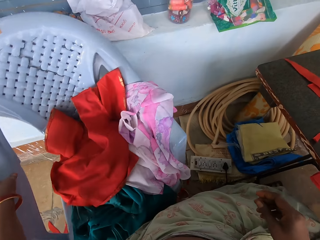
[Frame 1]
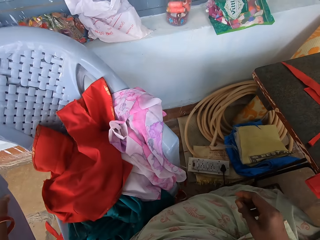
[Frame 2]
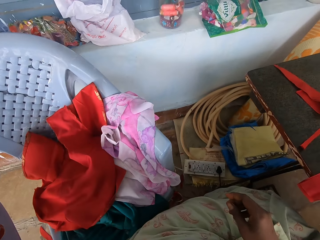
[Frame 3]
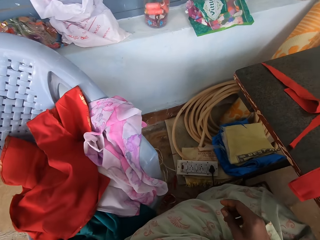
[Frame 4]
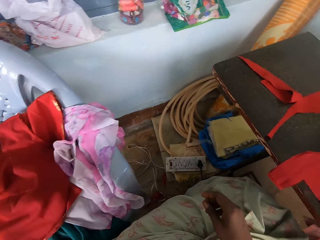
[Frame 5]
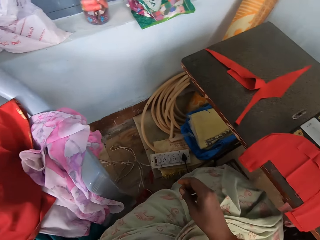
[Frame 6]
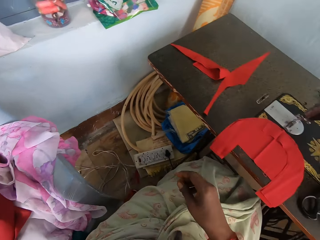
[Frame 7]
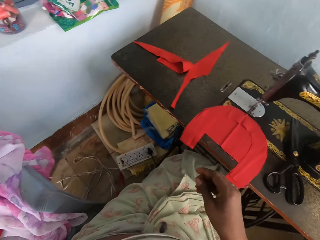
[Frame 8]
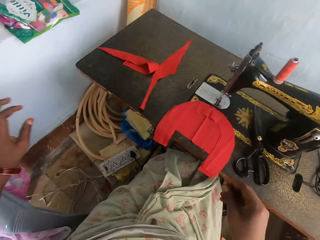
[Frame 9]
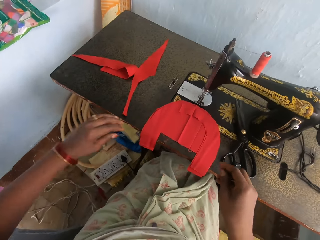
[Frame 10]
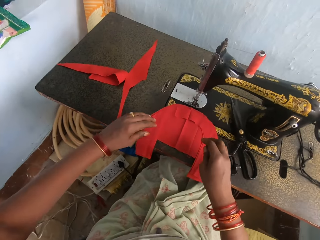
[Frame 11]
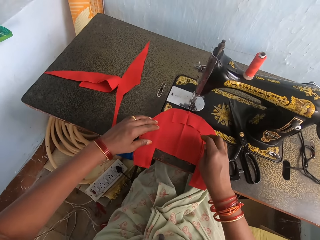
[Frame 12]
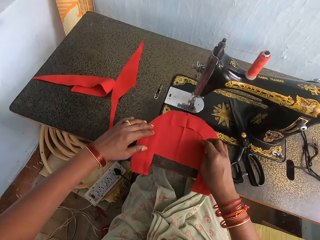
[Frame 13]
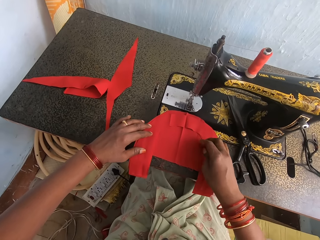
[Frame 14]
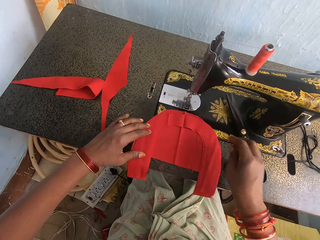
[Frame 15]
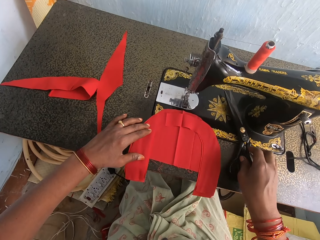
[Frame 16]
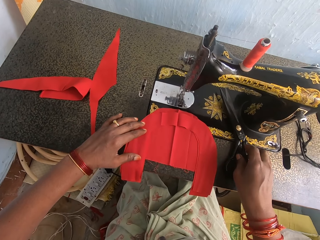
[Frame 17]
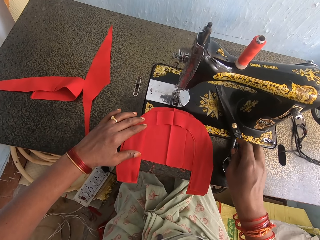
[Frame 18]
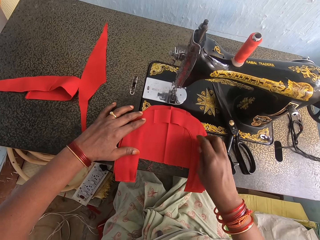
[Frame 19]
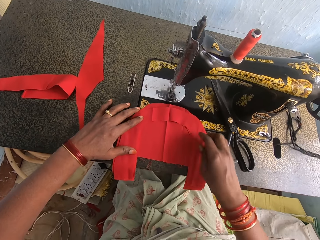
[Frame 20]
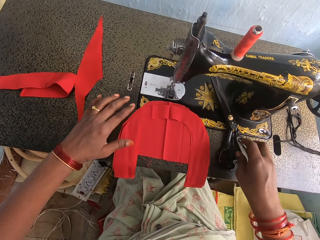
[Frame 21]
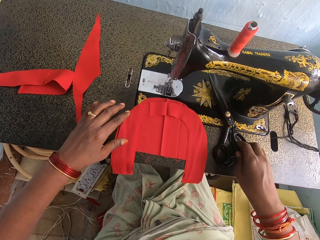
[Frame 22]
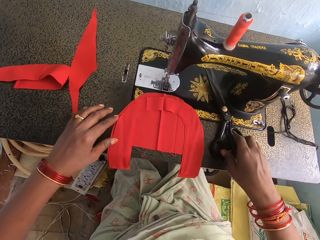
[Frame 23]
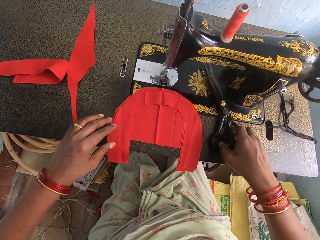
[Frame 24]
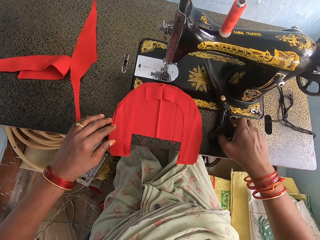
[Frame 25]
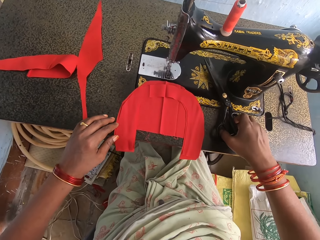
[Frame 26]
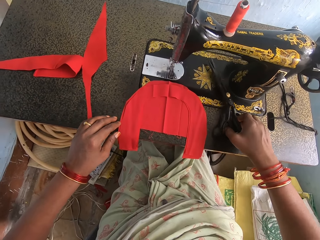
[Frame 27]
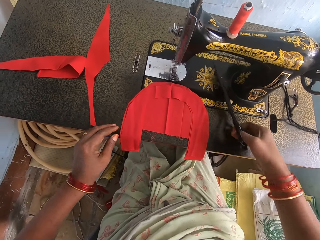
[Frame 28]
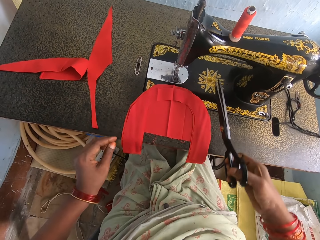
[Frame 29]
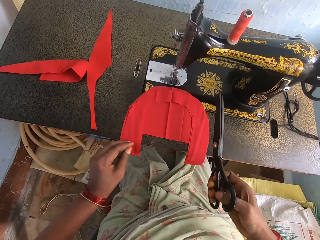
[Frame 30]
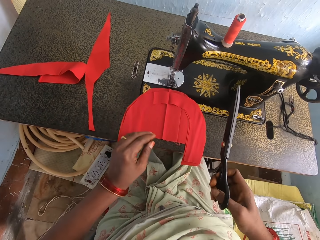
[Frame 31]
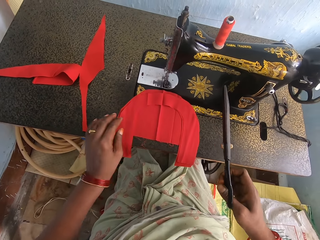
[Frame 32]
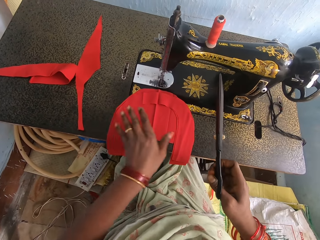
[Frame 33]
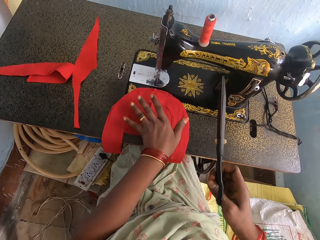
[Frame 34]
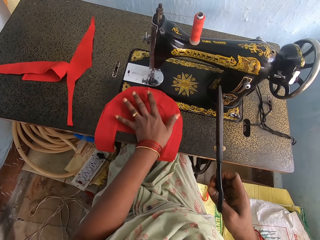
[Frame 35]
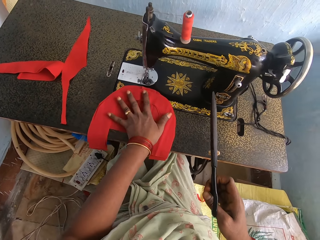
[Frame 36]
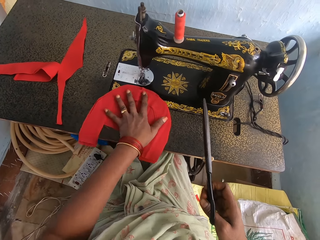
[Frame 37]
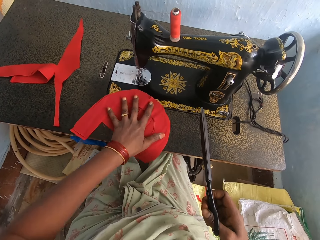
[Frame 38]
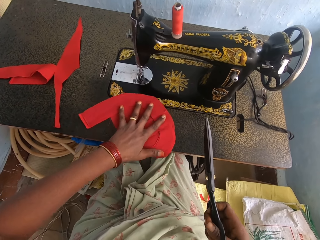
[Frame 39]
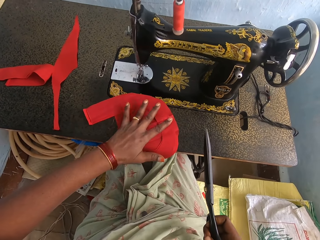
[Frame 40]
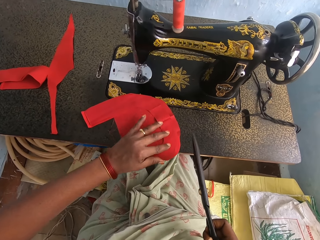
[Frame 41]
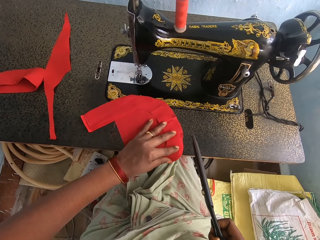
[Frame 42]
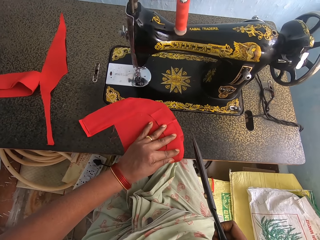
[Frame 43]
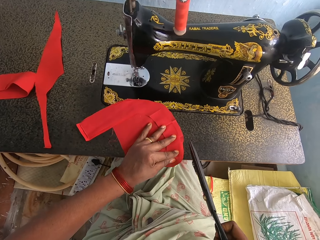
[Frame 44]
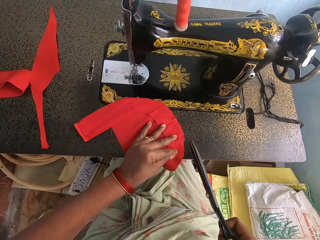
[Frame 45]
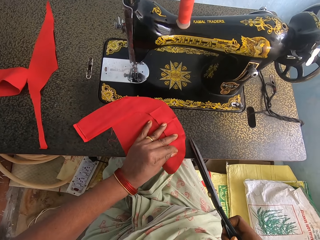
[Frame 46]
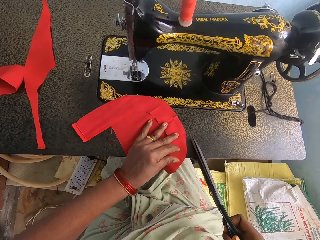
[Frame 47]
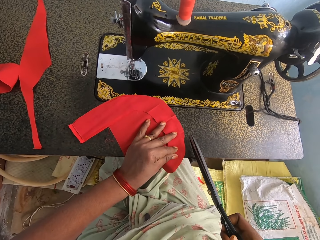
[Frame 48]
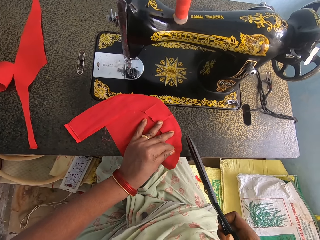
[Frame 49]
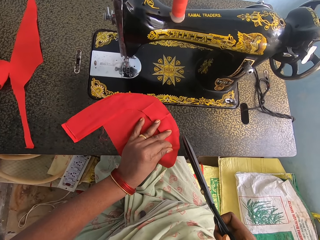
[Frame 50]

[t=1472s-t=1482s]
The camera wearer moves the chair. They adjust the piece of cloth. They pick up the scissors. They adjust the piece of cloth.

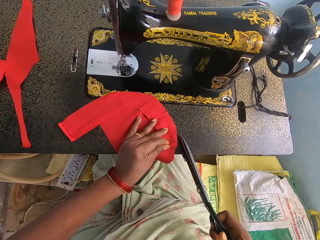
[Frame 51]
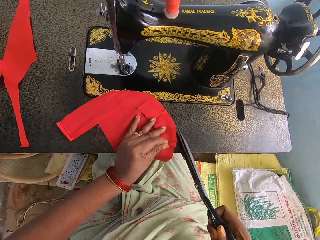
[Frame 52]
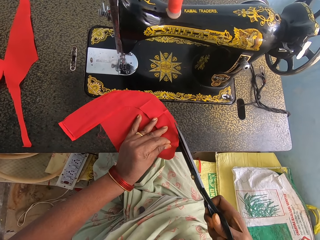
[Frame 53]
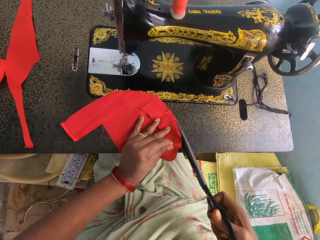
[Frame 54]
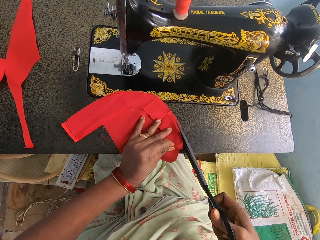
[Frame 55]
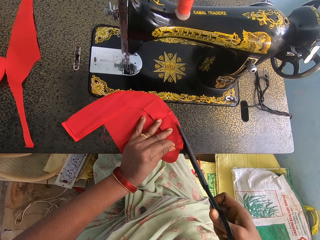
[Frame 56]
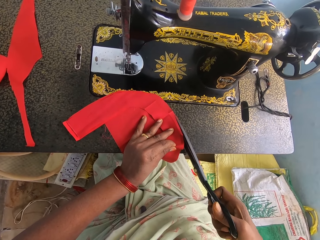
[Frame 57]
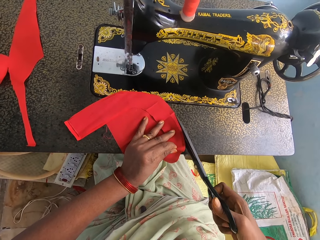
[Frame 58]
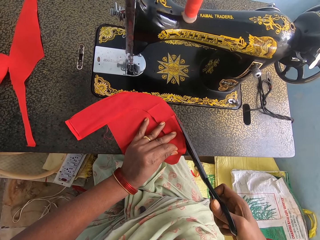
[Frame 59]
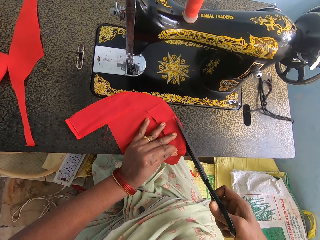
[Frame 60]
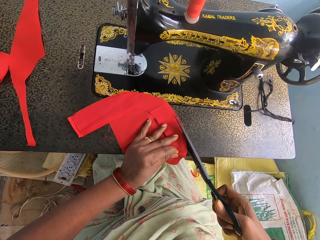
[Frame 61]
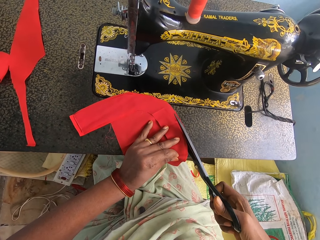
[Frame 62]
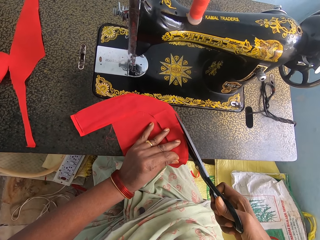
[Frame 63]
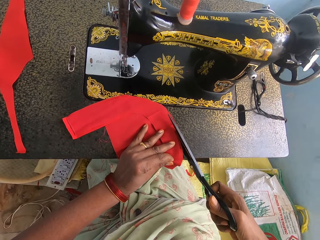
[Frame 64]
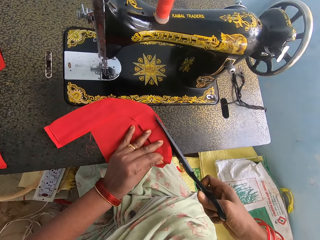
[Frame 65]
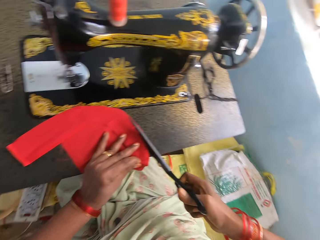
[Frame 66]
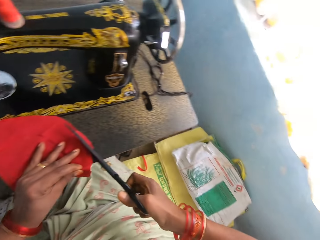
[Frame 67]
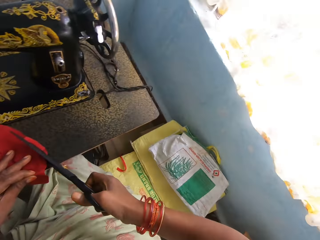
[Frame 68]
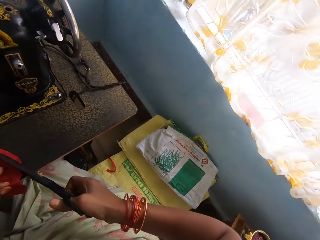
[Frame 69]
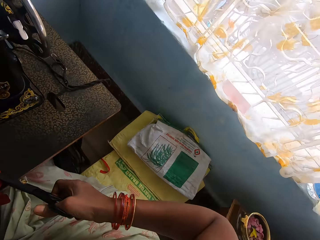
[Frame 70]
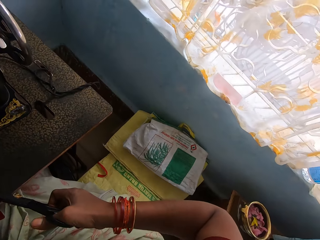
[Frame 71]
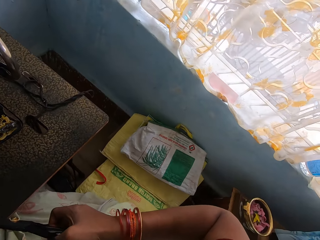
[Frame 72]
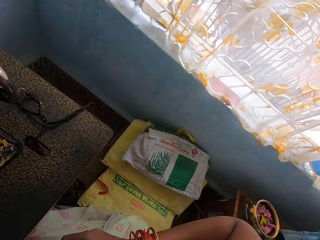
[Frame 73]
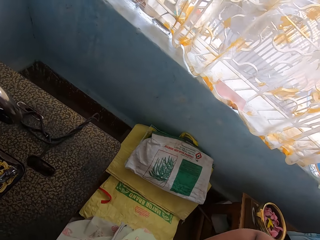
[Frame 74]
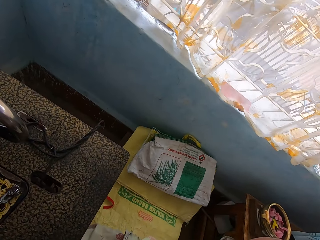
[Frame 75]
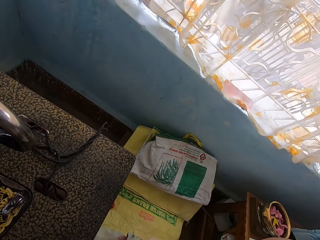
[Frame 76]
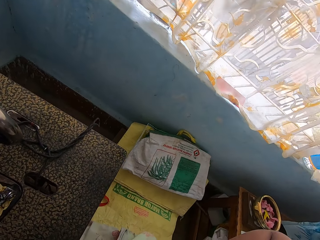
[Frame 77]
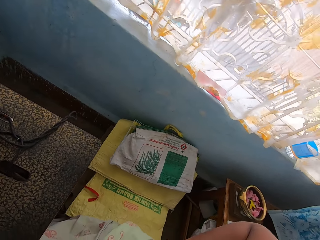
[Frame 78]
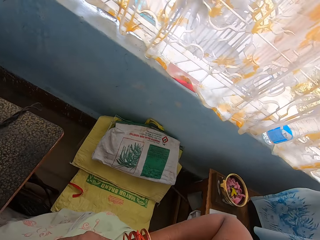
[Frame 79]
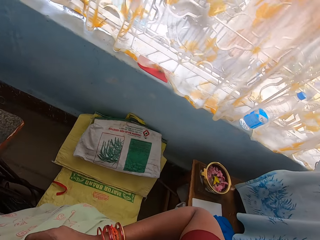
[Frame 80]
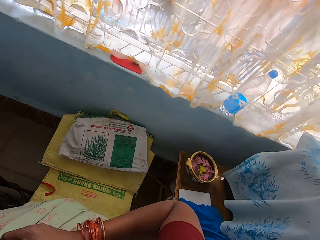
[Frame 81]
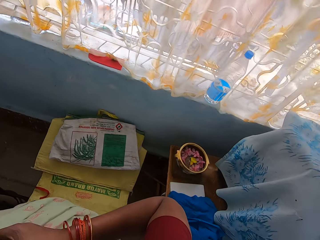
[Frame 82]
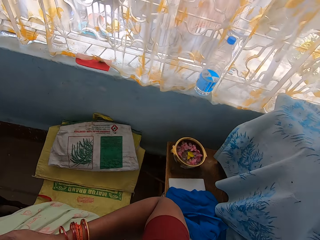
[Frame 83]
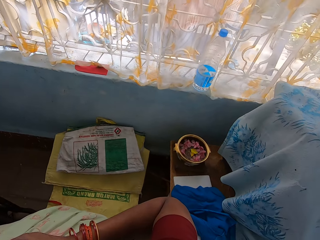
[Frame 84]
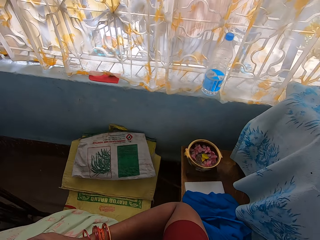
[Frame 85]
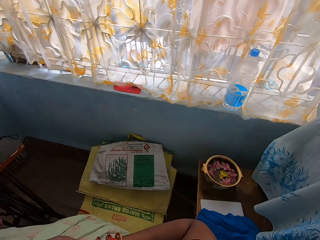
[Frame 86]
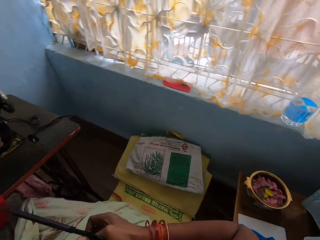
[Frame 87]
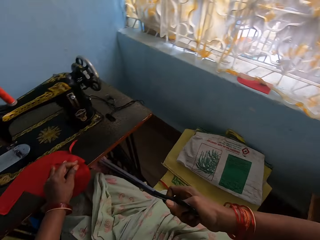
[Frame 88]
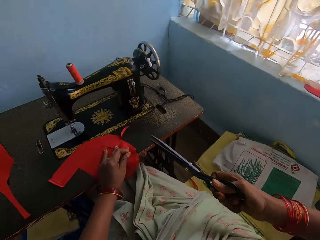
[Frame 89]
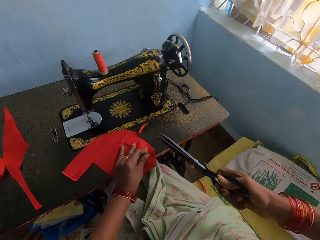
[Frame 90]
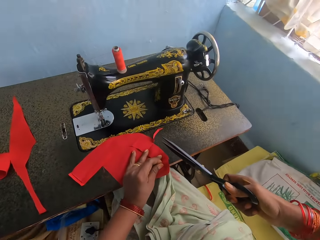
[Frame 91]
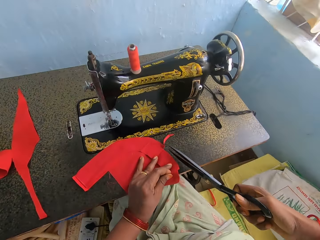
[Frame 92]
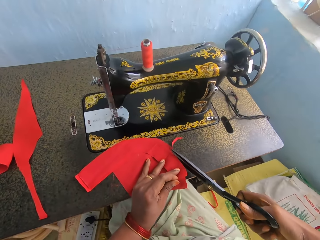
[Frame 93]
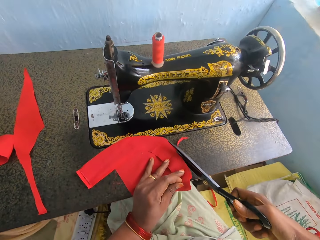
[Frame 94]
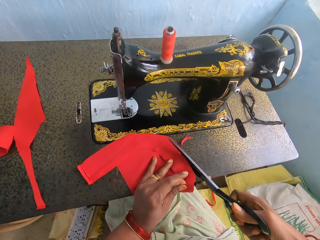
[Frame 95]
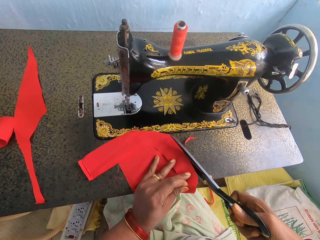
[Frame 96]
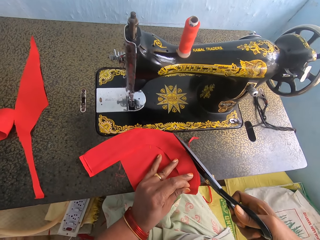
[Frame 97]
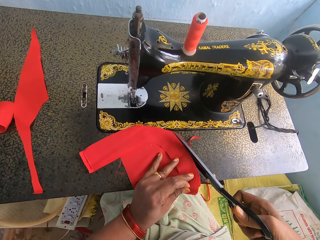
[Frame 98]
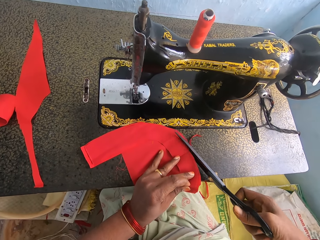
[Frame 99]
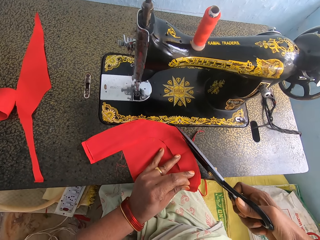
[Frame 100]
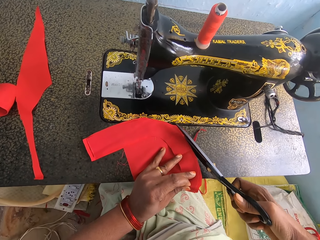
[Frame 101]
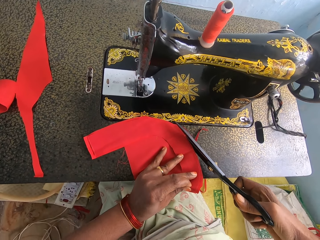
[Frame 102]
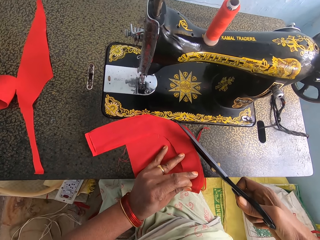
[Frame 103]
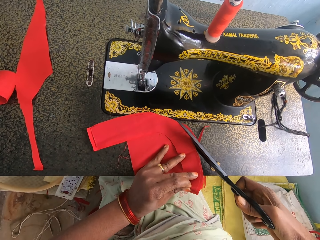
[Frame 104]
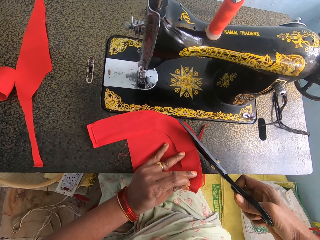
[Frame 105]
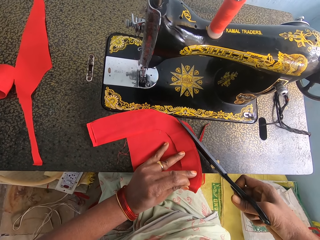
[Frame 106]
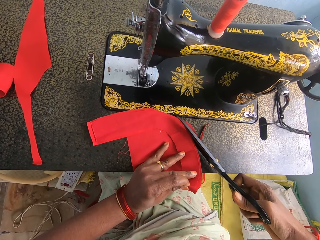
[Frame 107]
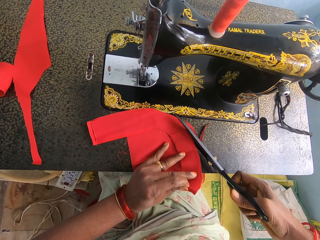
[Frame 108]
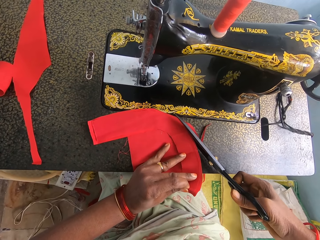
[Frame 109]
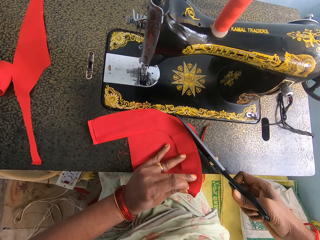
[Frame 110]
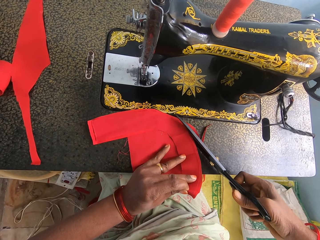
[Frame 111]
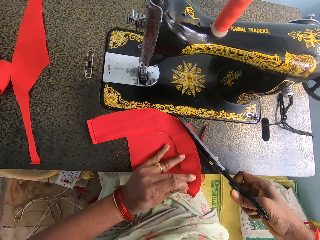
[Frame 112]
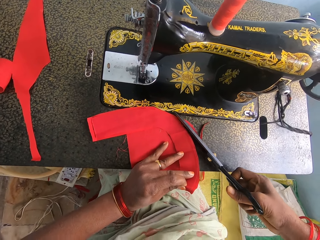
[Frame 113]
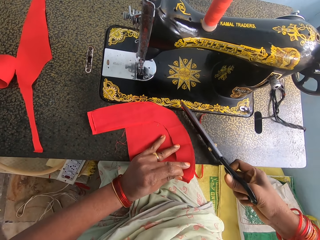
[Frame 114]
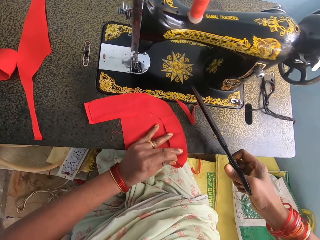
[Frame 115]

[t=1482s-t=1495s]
The camera wearer cuts the piece of cloth with the scissors. They look around. They cut the piece of cloth with the scissors.
